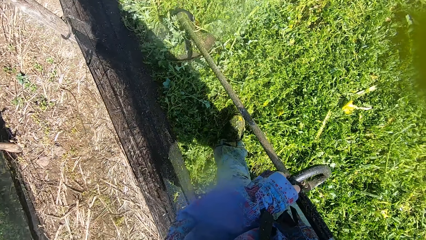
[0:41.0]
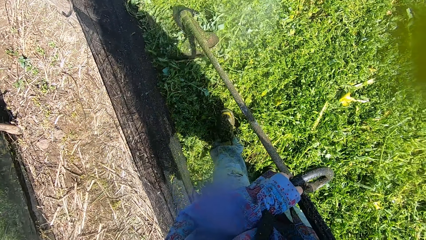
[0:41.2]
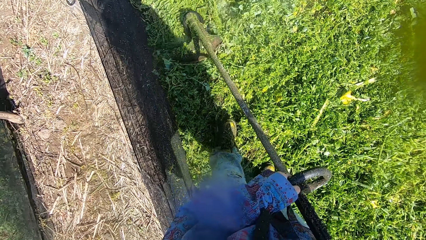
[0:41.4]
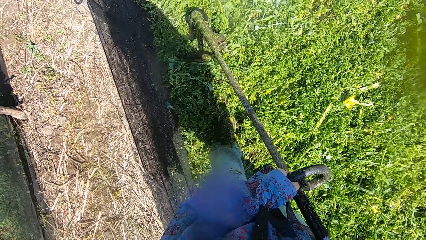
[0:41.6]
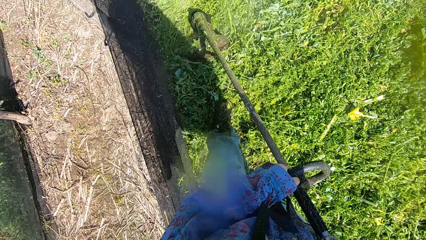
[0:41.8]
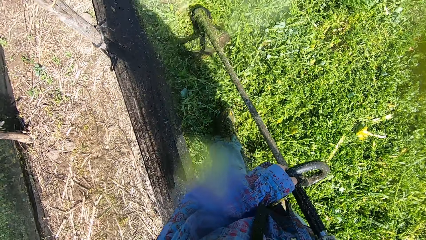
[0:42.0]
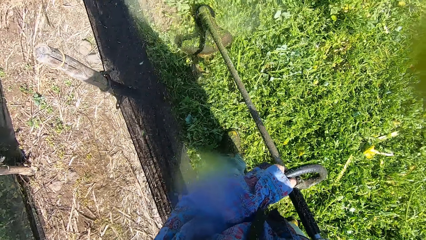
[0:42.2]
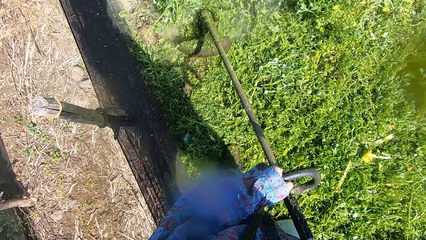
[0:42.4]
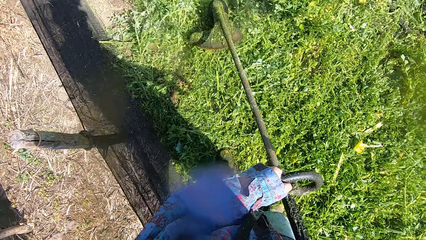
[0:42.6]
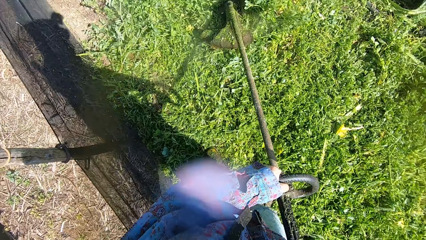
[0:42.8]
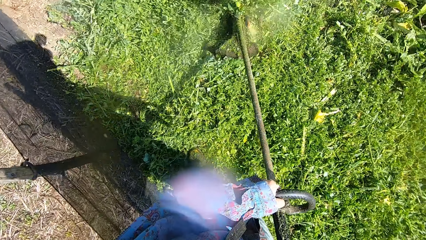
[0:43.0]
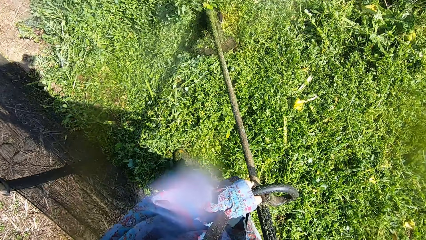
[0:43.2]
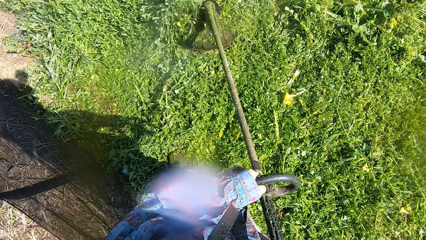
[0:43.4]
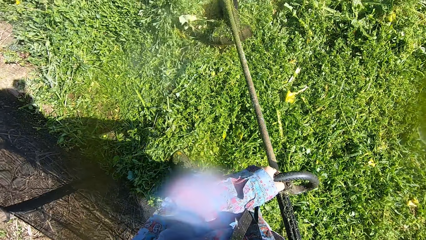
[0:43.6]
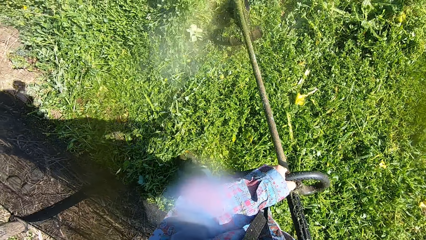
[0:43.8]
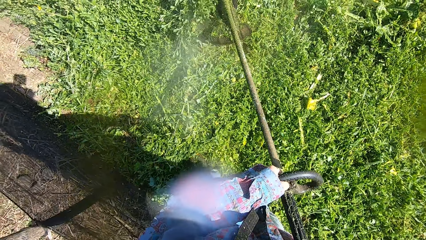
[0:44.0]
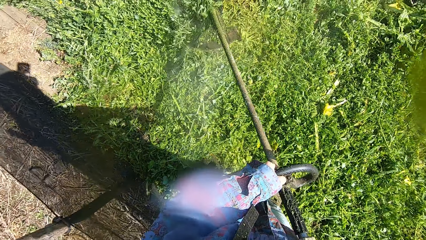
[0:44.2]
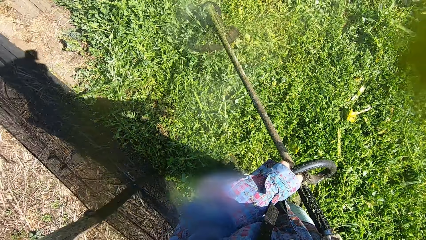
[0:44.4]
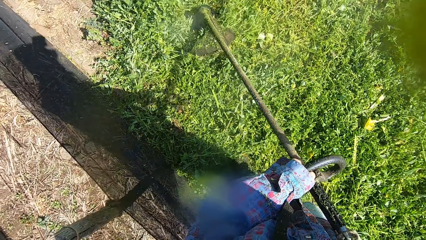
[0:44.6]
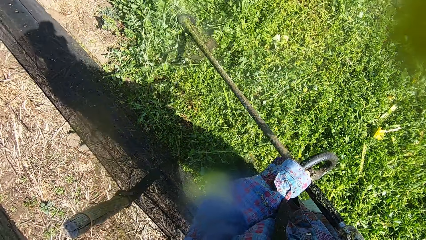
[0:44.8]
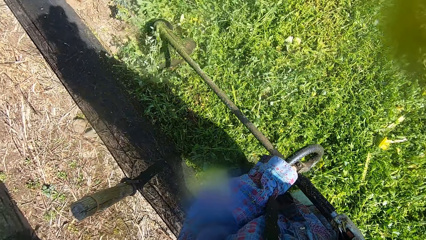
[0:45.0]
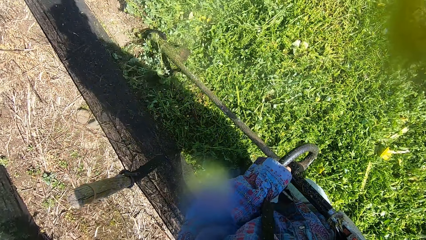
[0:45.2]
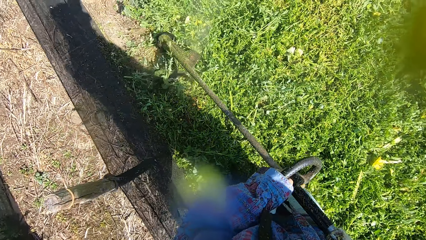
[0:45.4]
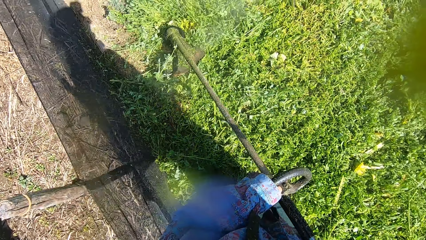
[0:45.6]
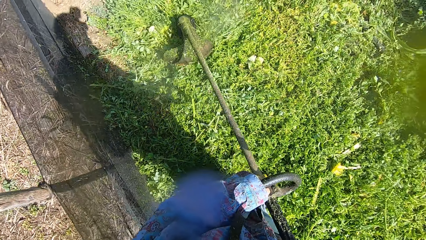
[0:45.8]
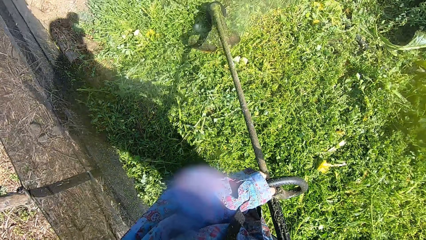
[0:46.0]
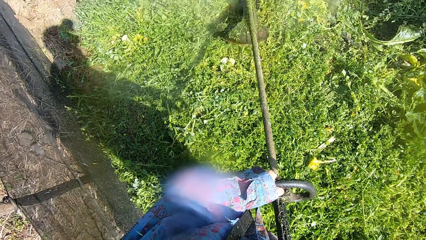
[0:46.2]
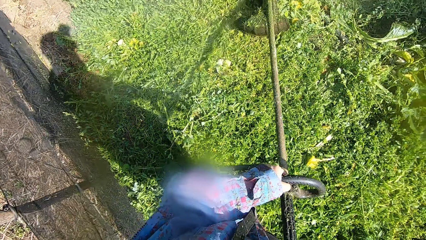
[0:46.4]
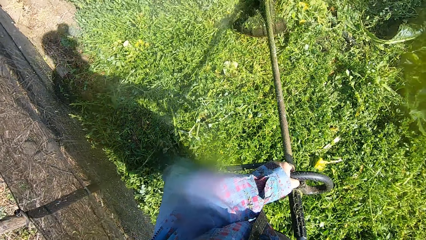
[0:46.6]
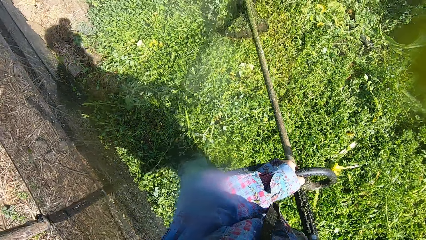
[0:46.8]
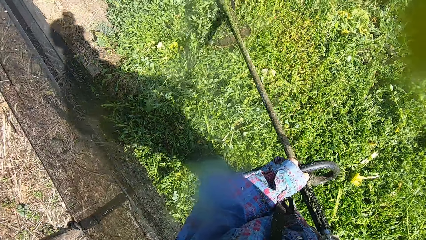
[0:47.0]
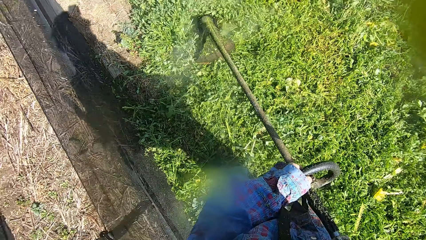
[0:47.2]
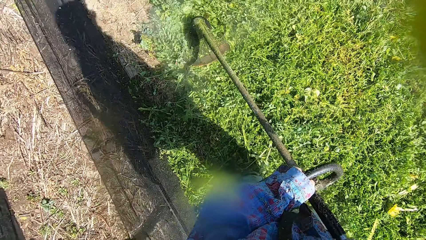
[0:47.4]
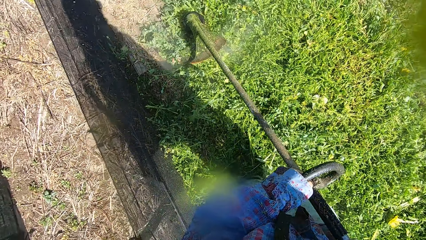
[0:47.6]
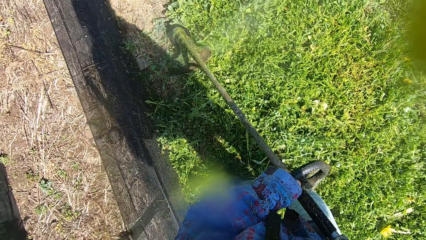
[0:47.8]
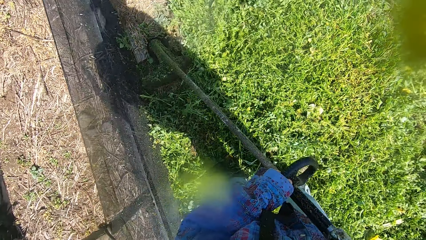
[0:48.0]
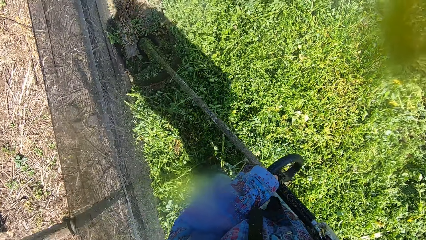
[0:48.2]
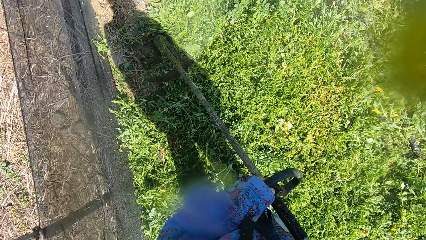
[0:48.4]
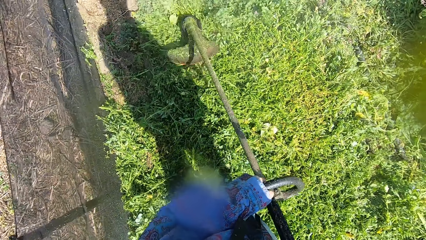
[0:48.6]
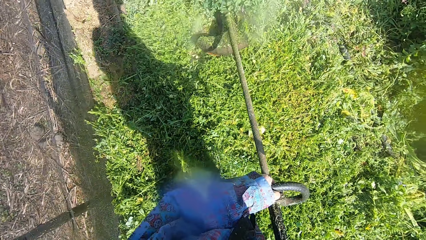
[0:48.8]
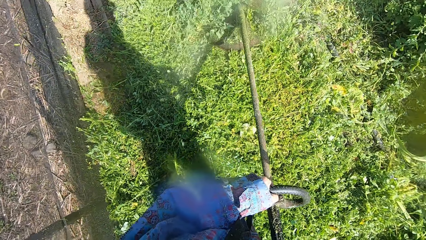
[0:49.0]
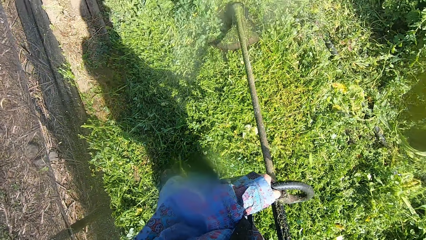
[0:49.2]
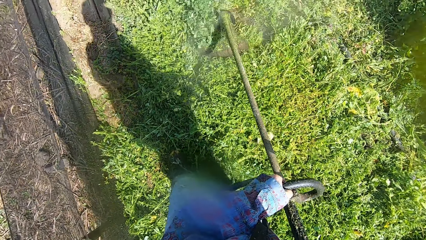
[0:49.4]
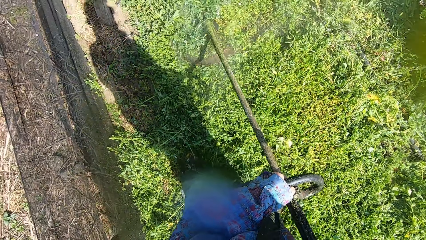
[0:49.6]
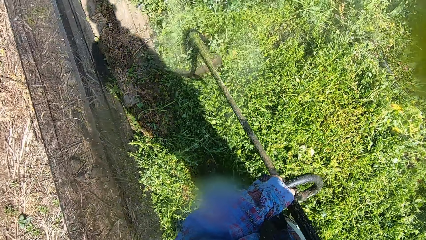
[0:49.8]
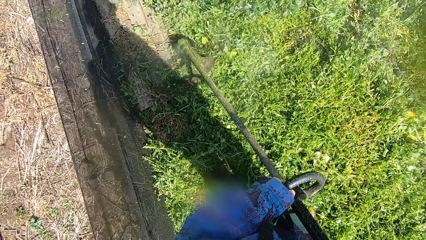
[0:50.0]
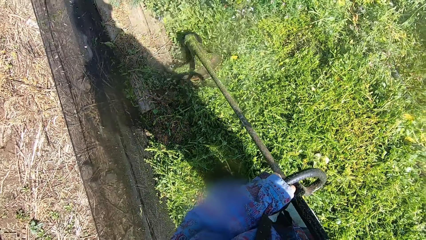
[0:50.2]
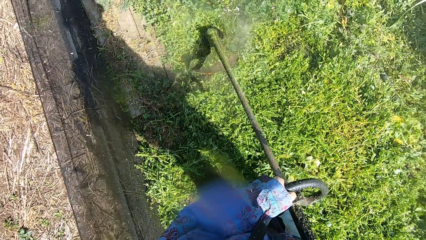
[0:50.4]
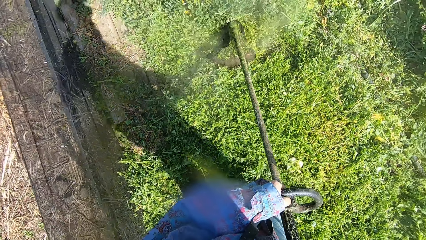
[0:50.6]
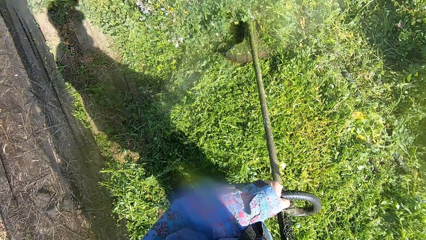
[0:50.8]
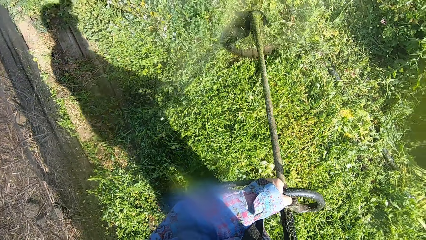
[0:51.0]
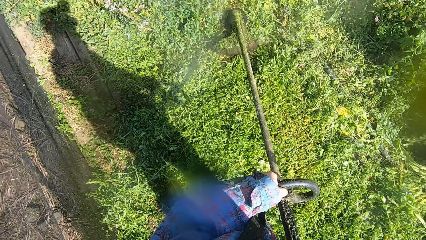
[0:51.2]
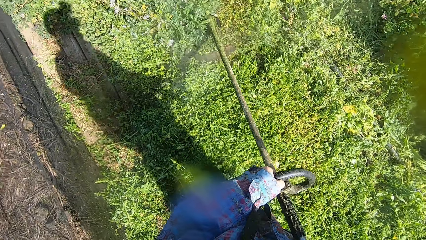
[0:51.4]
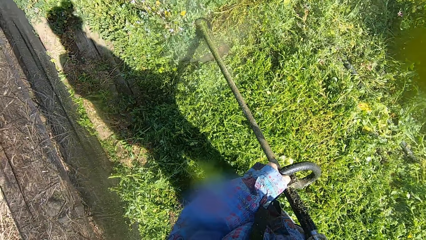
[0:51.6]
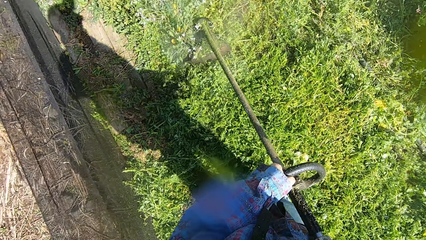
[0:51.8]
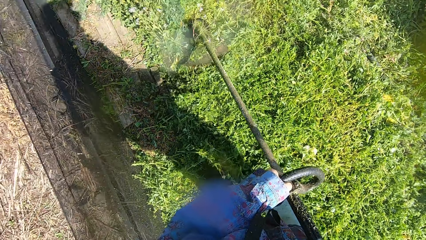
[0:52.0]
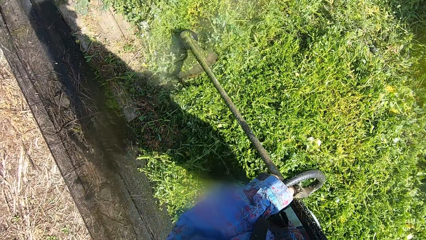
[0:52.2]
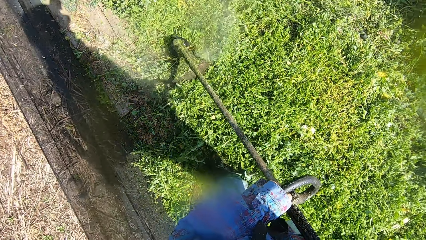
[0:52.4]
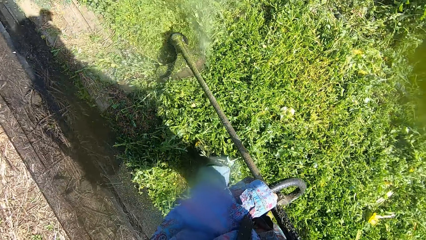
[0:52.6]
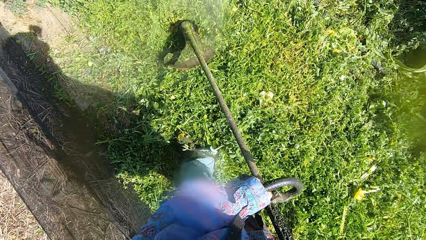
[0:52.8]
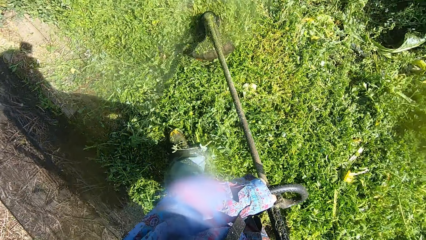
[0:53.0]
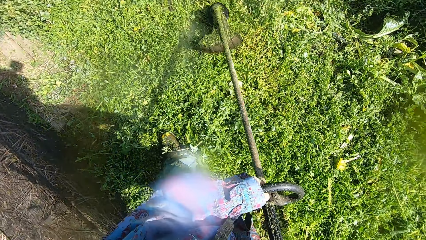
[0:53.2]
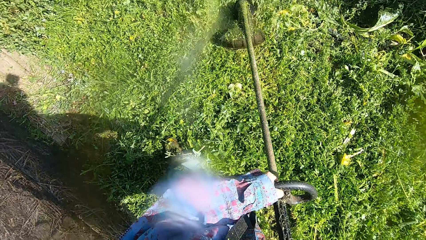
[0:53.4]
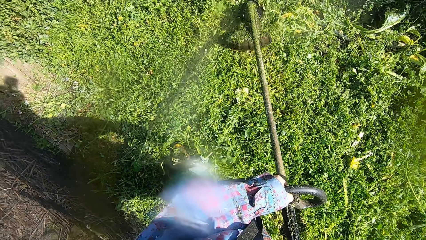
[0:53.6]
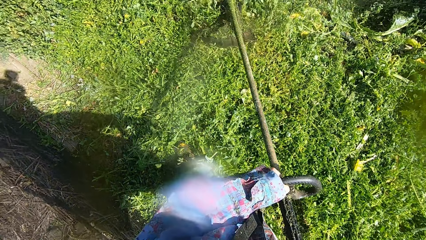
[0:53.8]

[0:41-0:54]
The camera wearer swings the grass cutter from left to right. They walk around the compound.

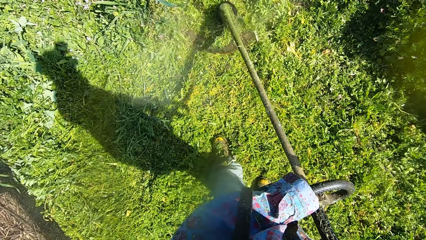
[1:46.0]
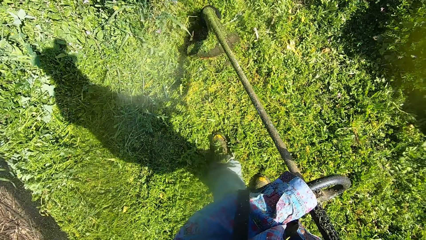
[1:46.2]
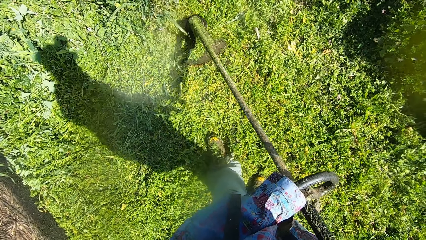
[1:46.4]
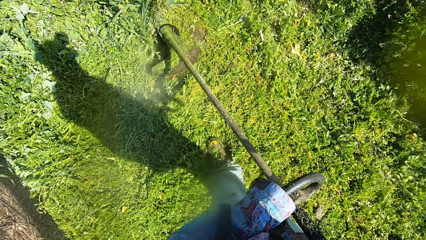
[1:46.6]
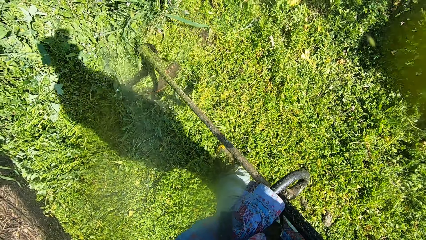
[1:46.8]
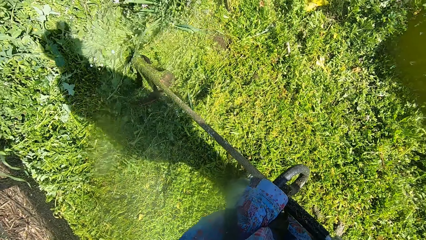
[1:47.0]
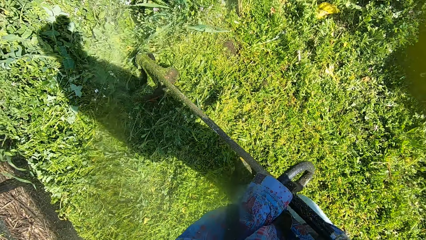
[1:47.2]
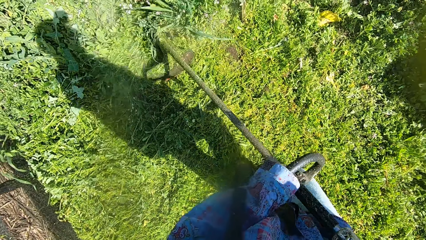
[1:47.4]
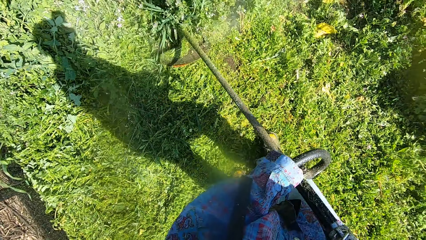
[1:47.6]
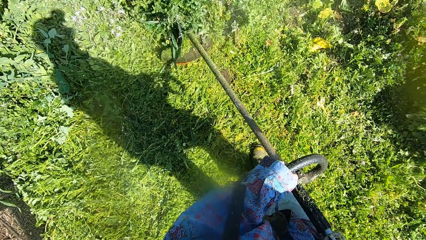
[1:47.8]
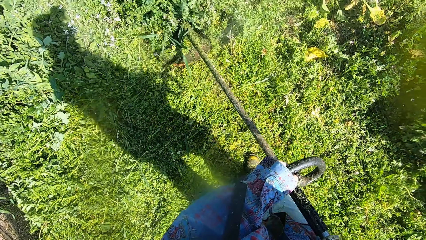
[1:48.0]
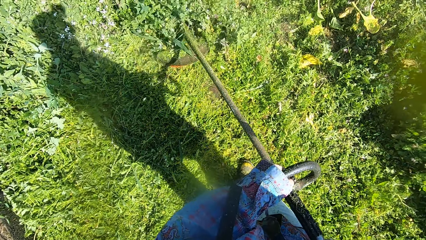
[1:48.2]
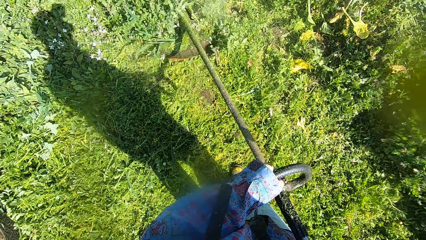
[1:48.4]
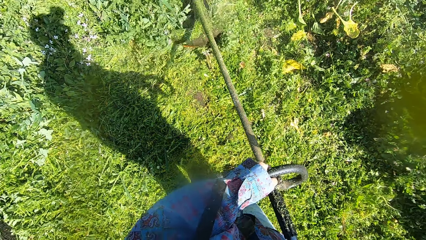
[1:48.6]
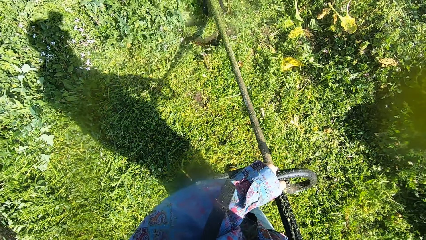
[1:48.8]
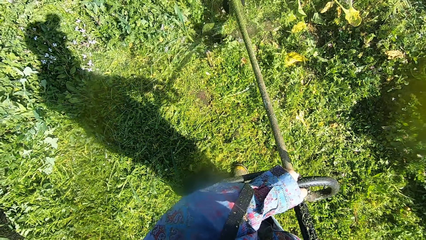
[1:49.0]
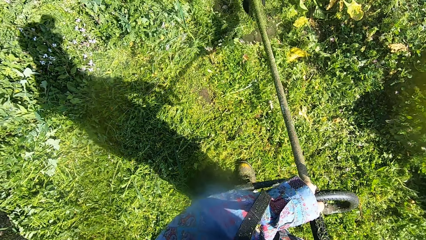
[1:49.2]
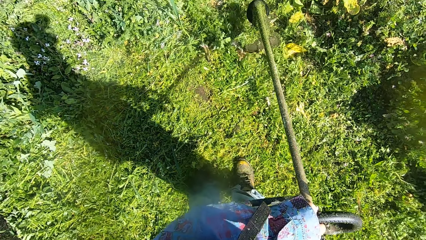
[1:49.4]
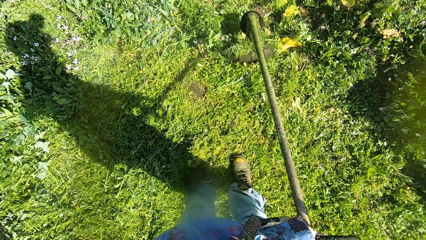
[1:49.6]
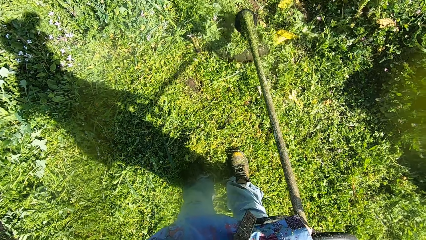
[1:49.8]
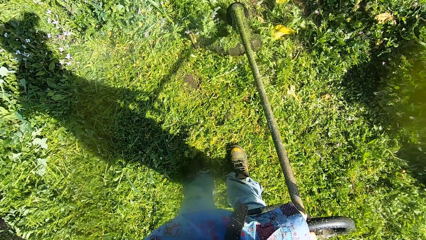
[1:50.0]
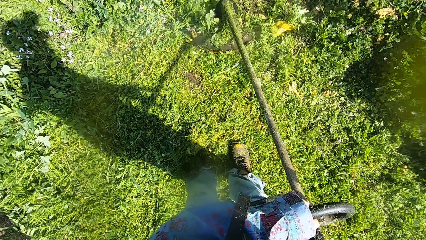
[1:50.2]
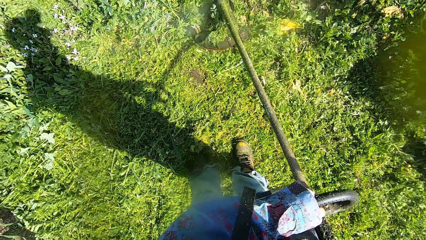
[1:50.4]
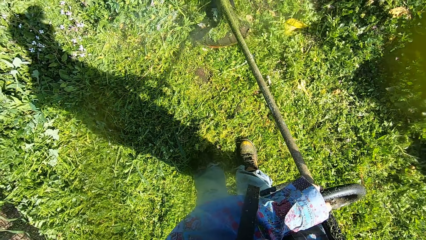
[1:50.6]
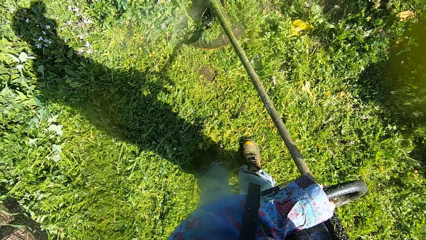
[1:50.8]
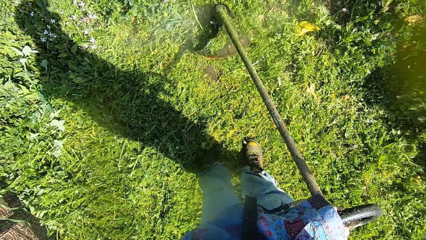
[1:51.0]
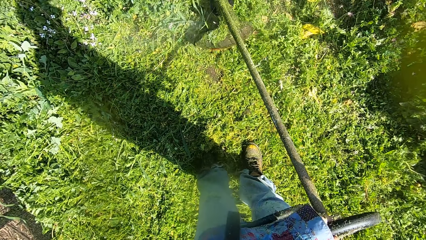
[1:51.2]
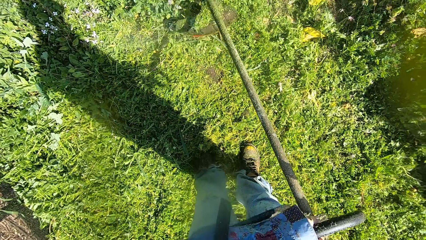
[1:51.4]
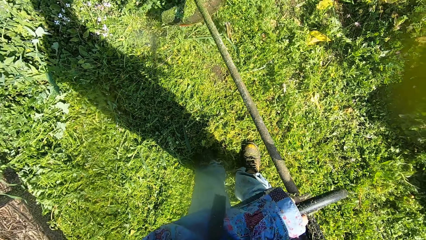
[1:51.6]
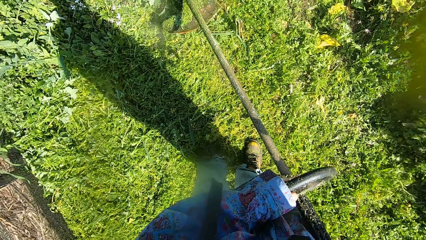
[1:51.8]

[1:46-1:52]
The camera wearer stops walking.
